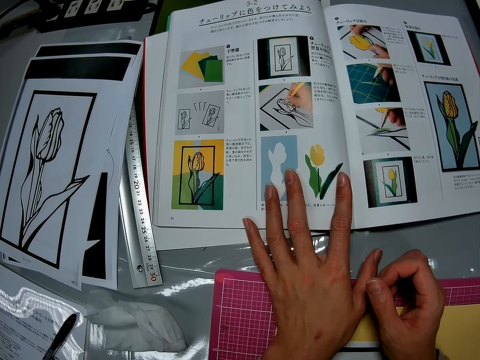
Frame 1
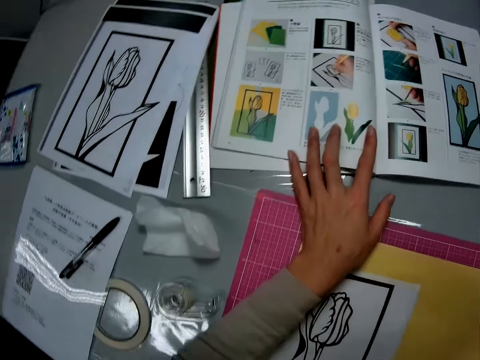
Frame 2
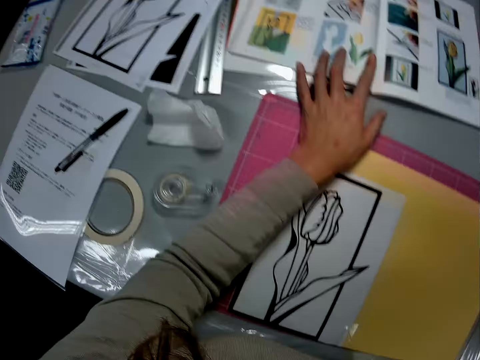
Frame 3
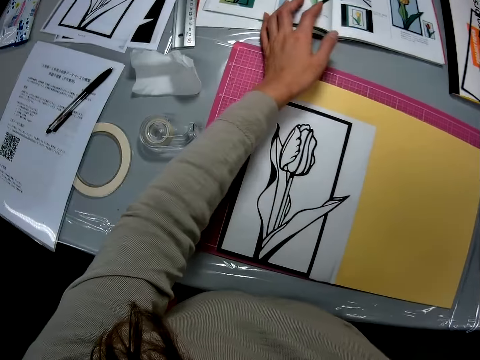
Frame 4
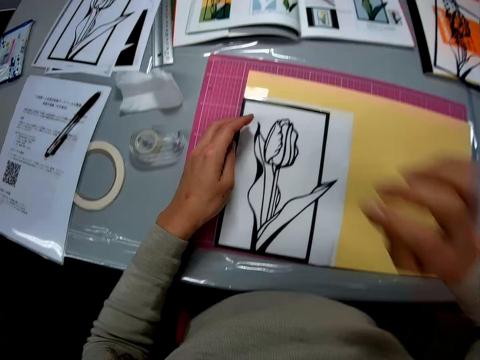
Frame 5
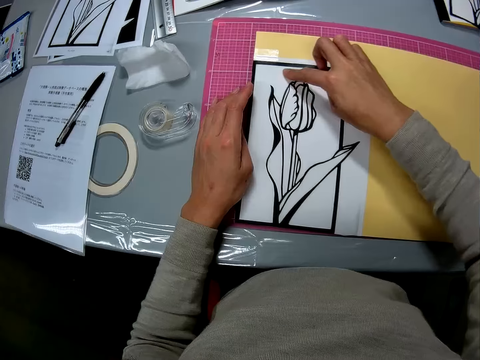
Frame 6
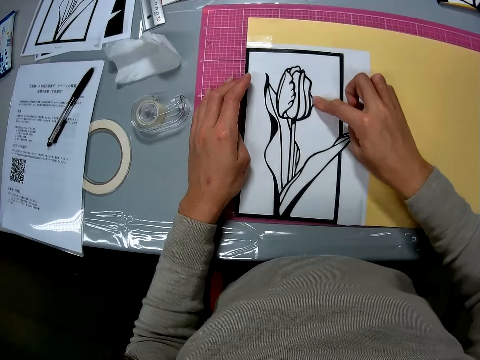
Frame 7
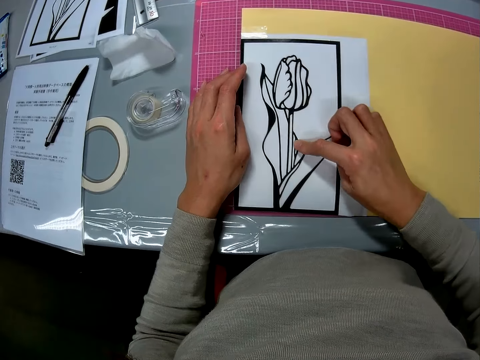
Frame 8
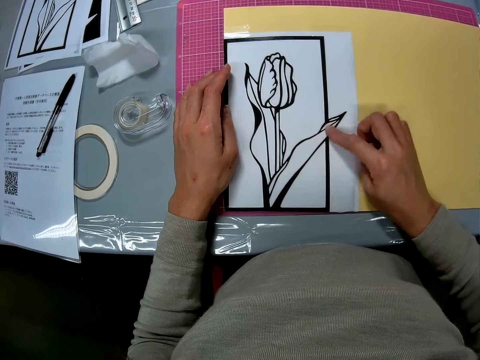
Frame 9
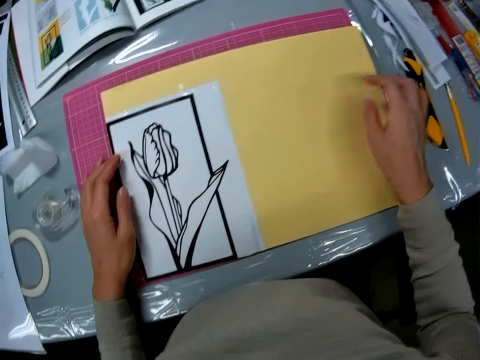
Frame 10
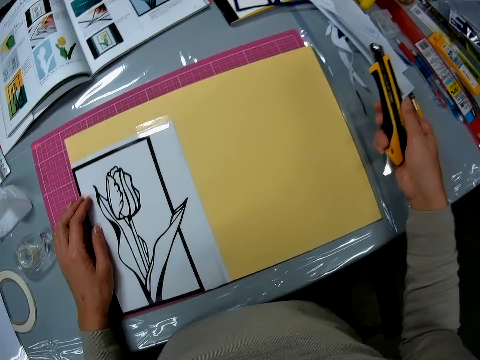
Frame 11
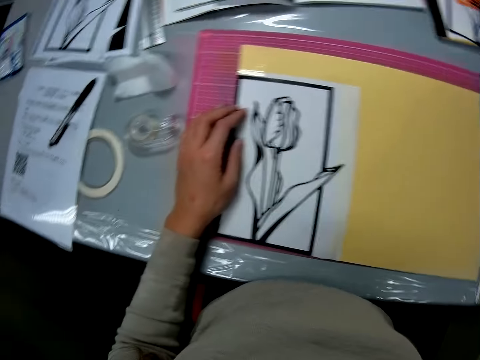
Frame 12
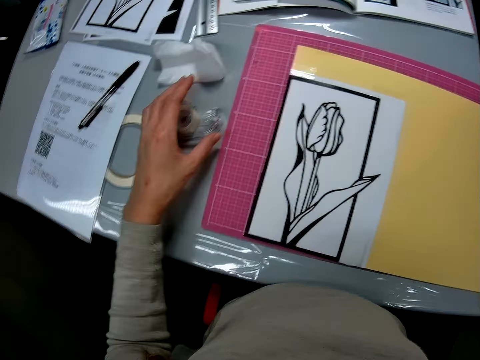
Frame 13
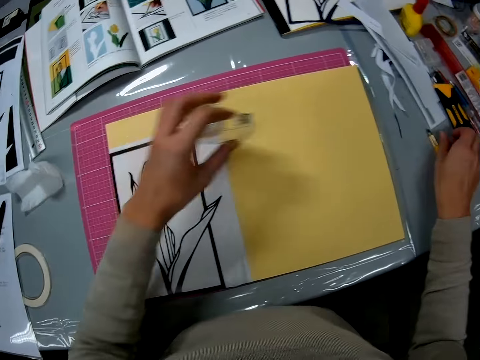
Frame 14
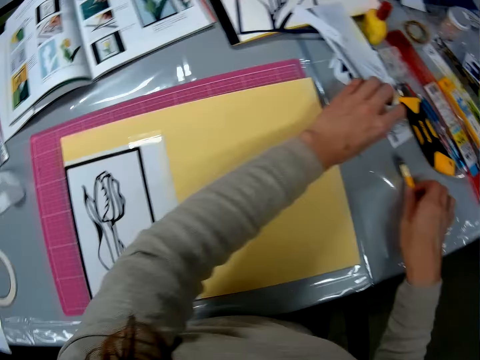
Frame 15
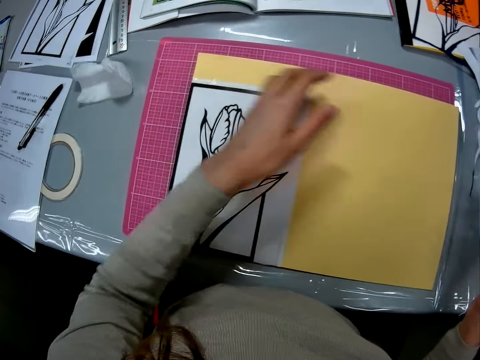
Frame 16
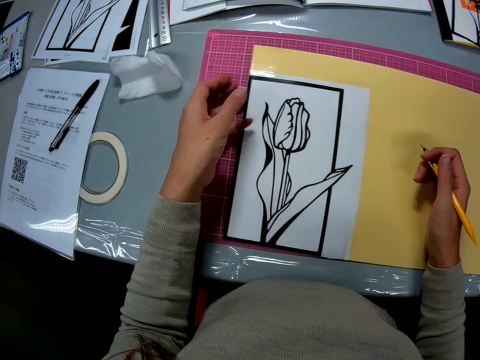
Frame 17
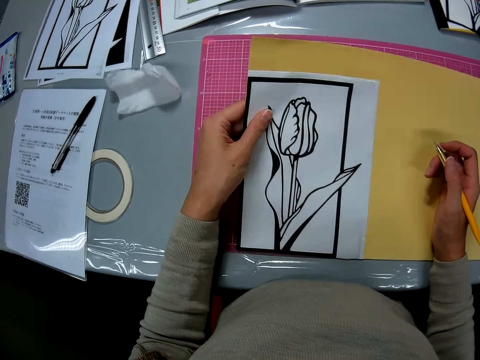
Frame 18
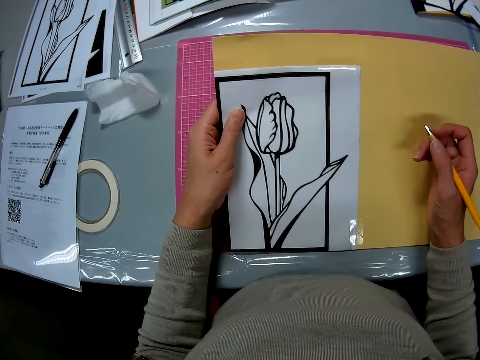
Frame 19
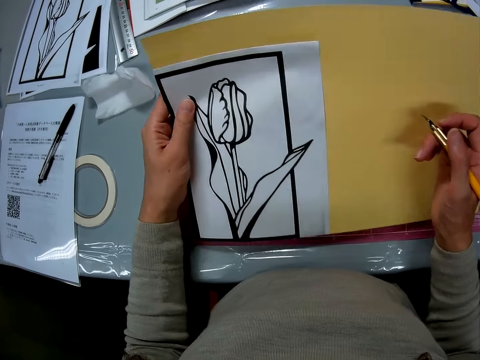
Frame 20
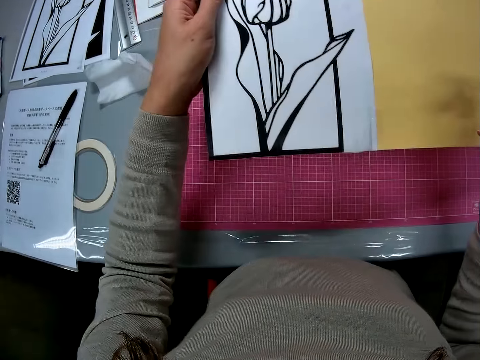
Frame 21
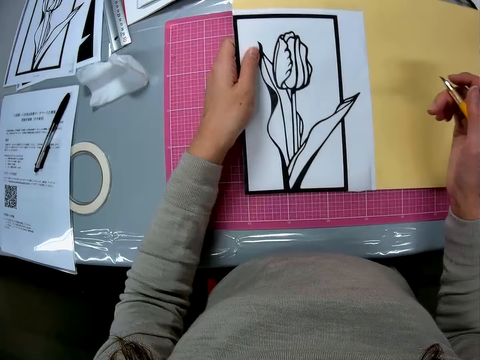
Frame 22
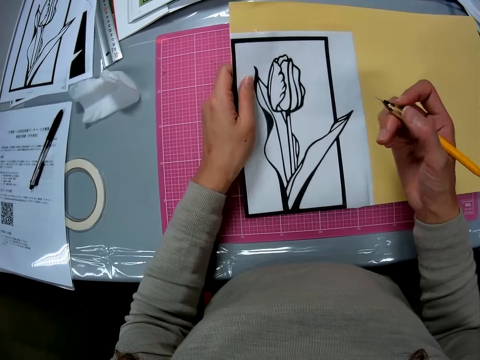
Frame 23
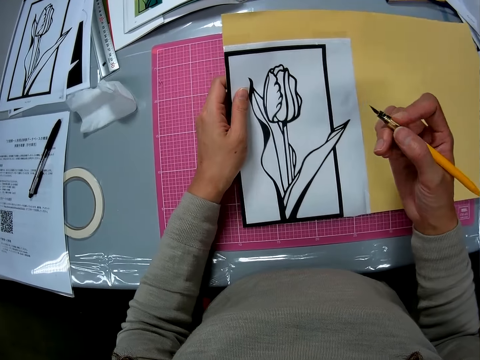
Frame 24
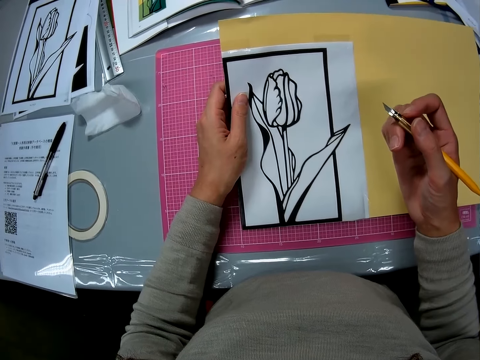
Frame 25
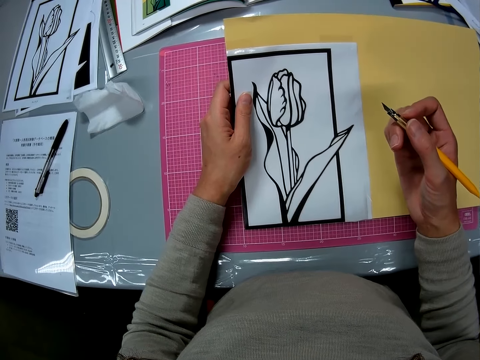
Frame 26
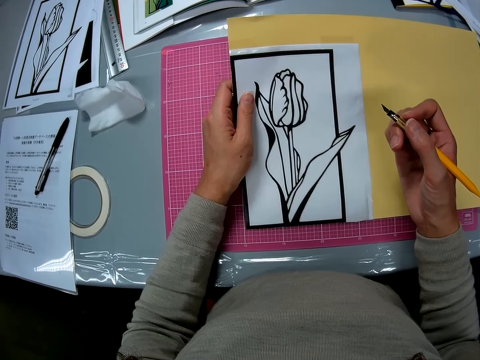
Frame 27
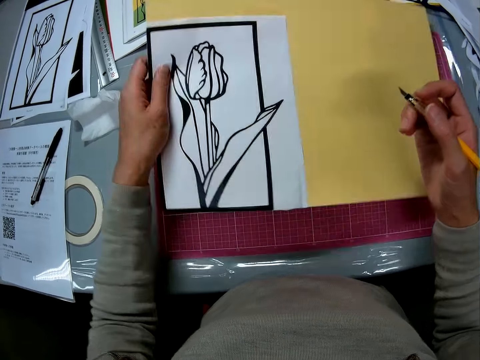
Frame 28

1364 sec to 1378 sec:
The camera wearer holds the craft paper on the cutting mat. They pick up a stationery knife on the table, fix the stationery knife on the table, and put the stationery knife on the table. They turn around. They pick up a tape dispenser on the table and put the tape dispenser on the table. They pick up a pen knife on the table. They turn around. They pick up the paper on the cutting mat, look at the paper, lift the paper upwards, put the paper on the cutting mat, and look at the paper.

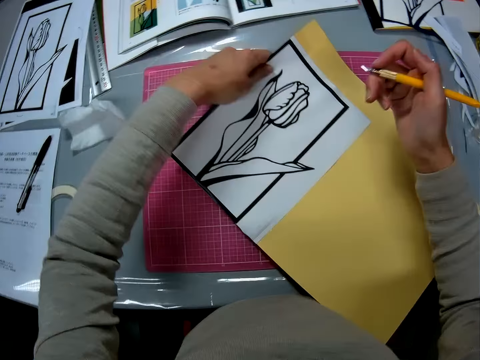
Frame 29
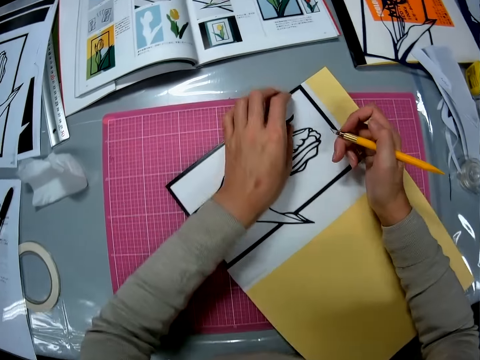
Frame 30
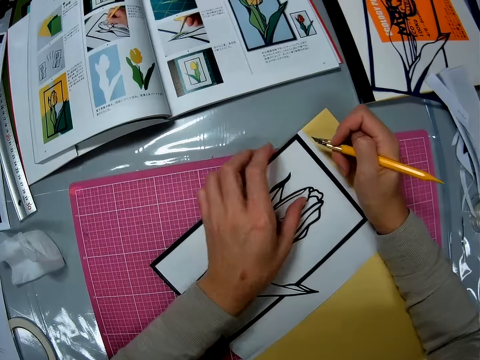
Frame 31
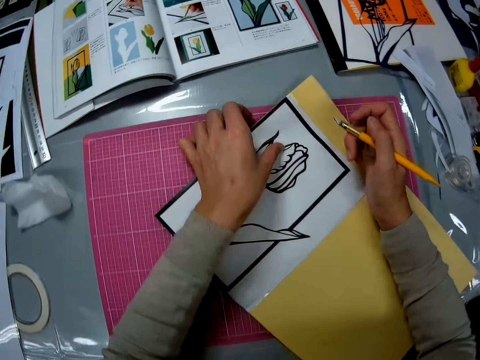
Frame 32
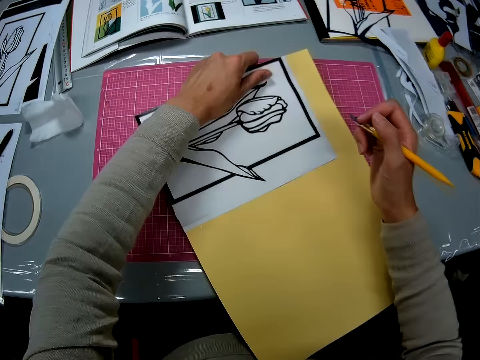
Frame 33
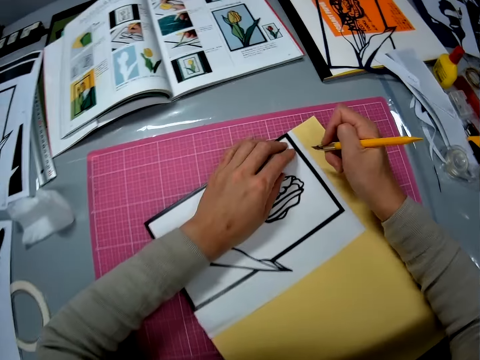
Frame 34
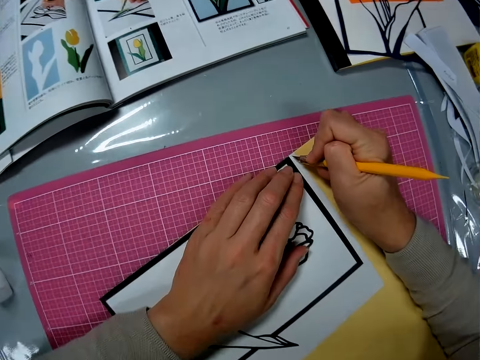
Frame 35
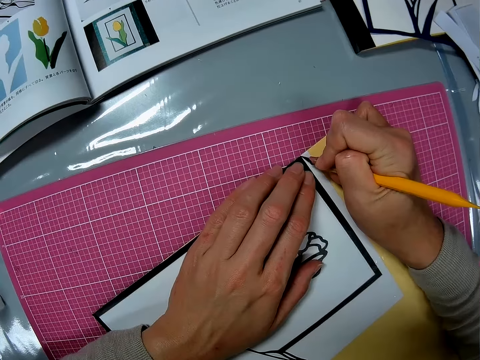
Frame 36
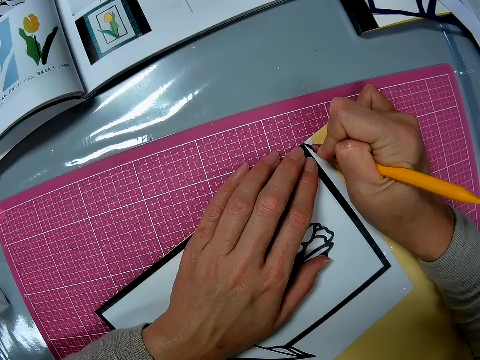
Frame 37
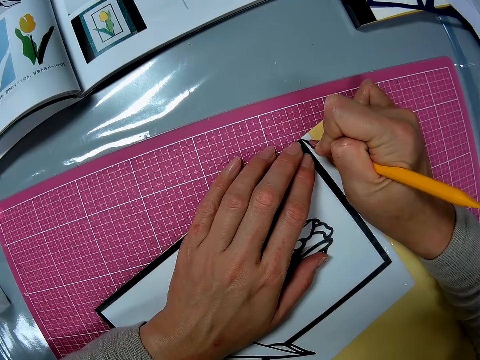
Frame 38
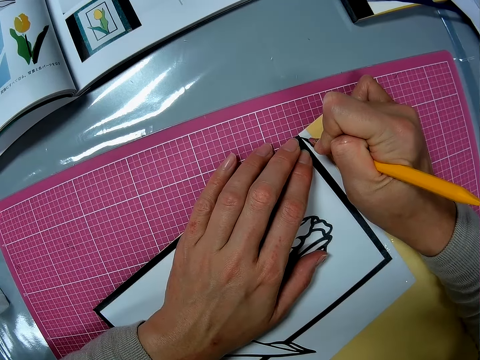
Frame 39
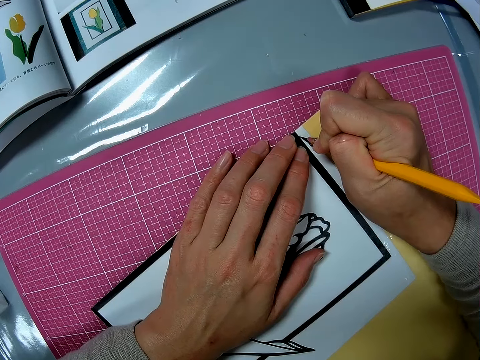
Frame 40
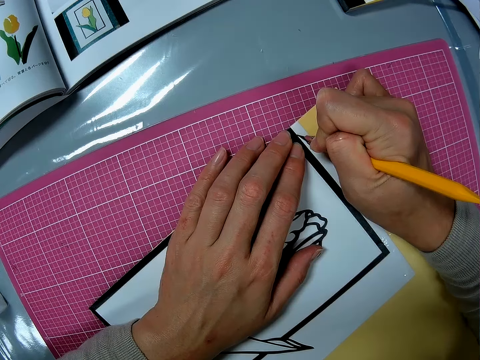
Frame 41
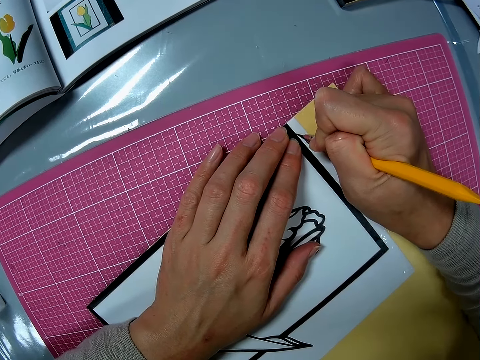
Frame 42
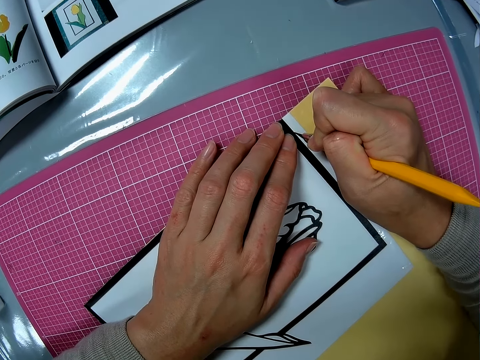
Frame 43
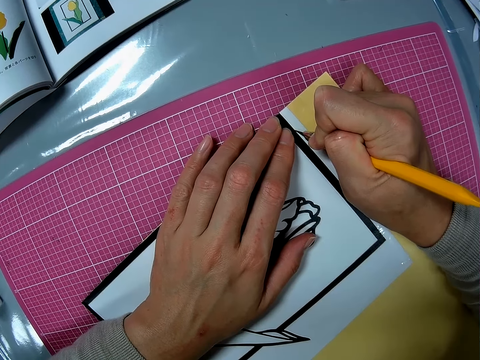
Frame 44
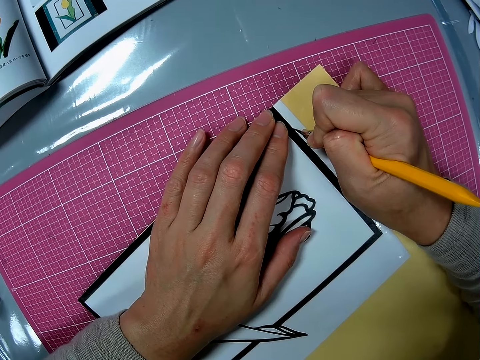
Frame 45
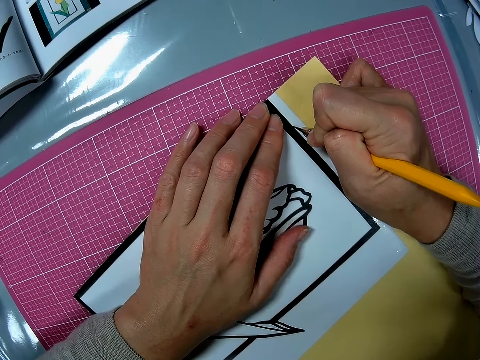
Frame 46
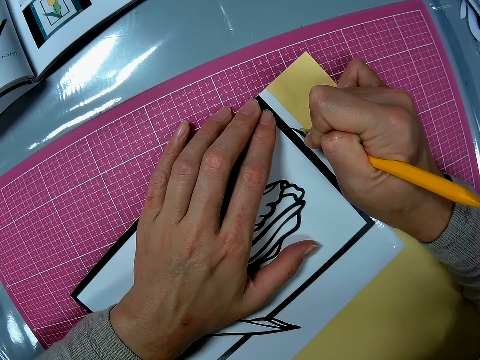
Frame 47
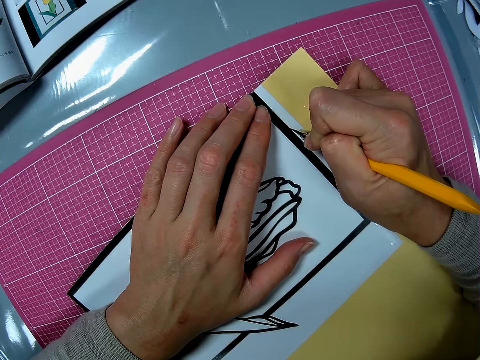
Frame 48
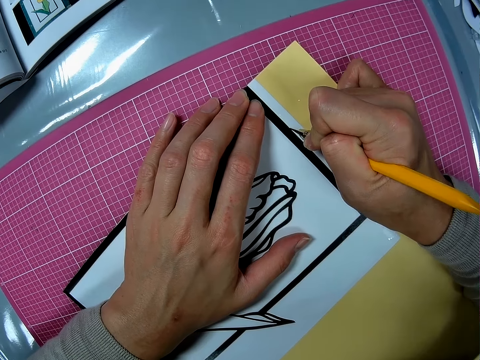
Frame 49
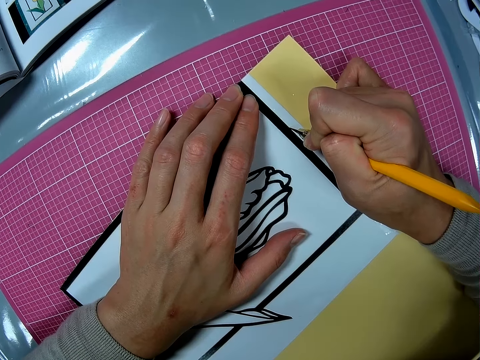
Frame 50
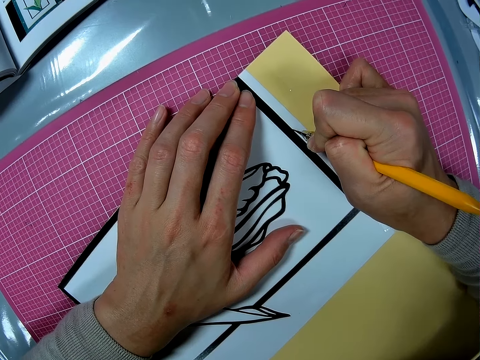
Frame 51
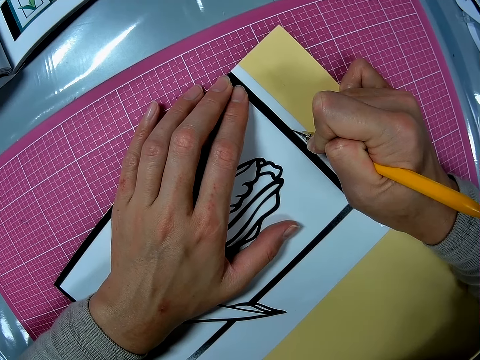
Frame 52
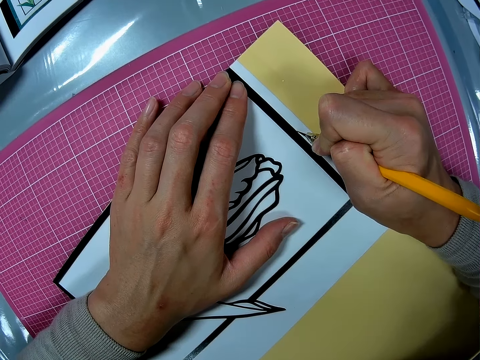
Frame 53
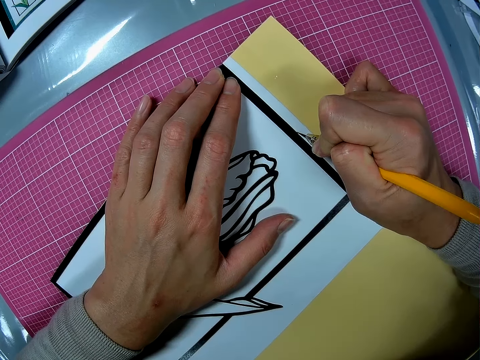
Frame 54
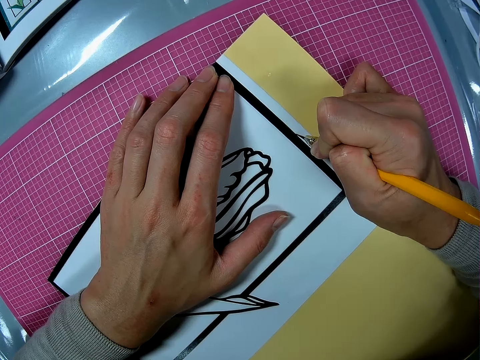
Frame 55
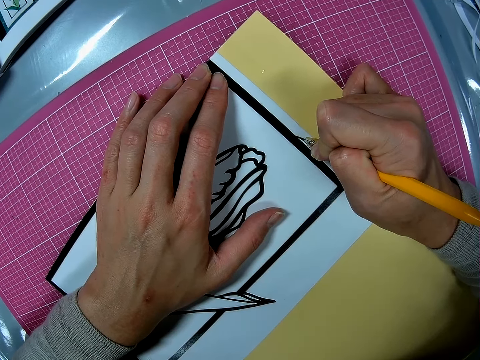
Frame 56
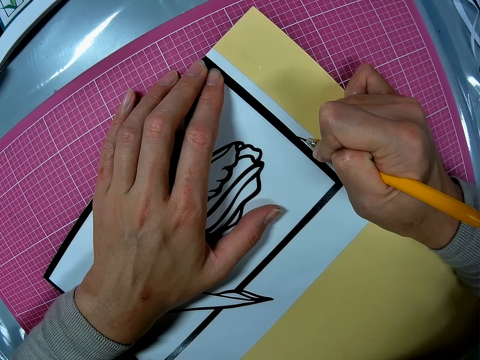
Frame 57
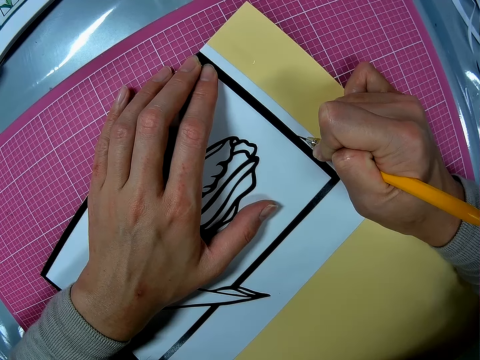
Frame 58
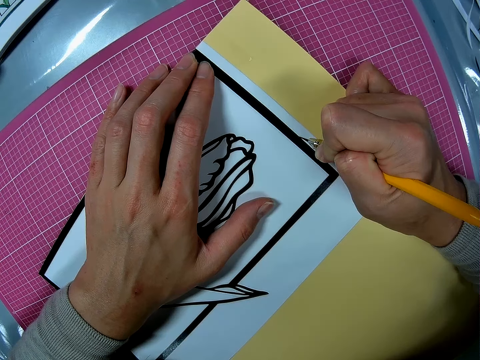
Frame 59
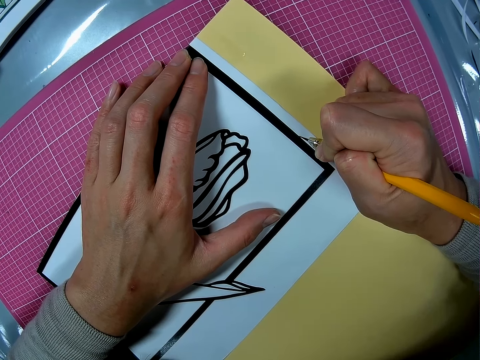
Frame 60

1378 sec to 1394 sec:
The camera wearer turns the paper and puts the paper on the cutting mat. They hold the paper. They move the paper on the cutting mat. They cut out the papercraft piece from the papercraft sheet with the paper cutter on the cutting mat.
